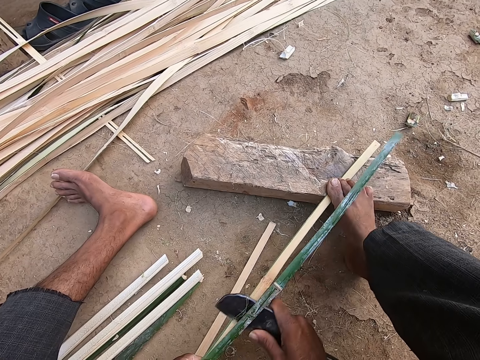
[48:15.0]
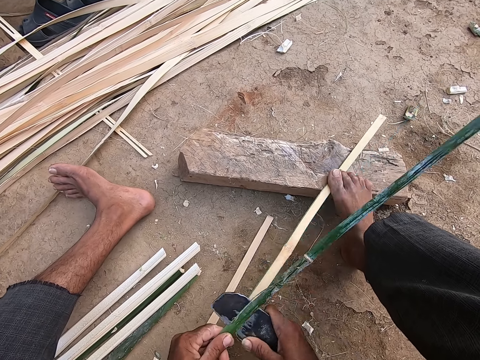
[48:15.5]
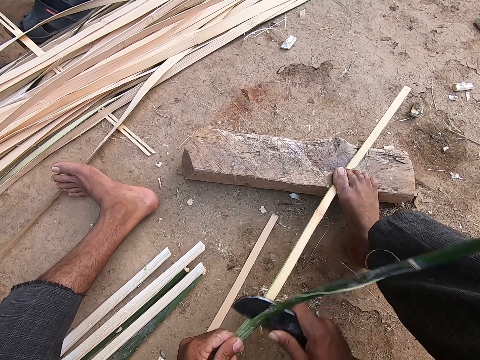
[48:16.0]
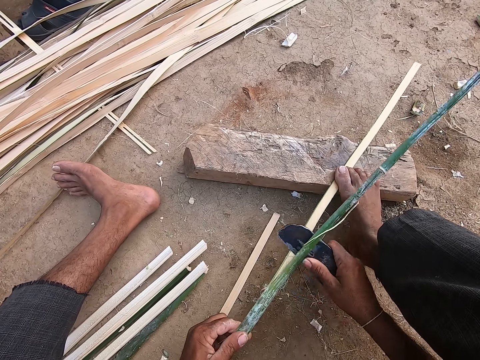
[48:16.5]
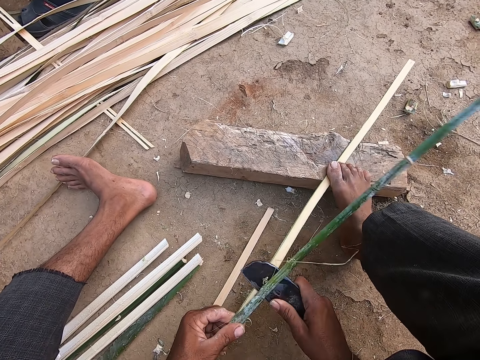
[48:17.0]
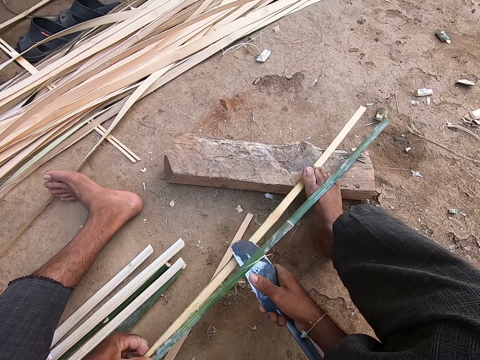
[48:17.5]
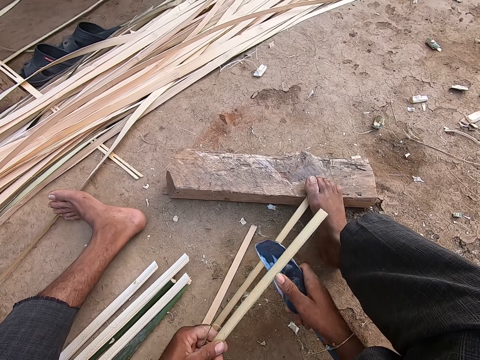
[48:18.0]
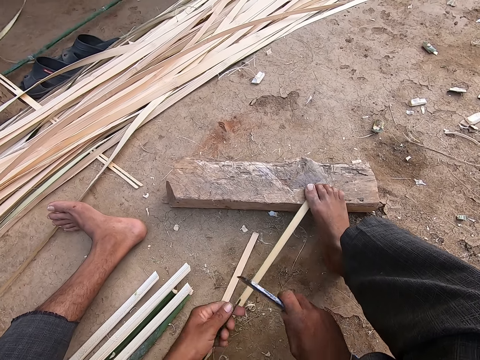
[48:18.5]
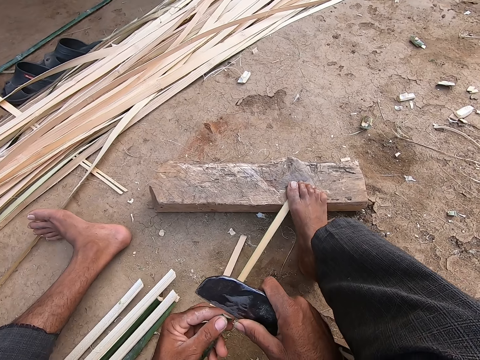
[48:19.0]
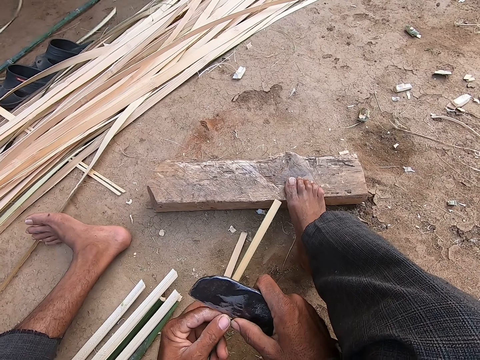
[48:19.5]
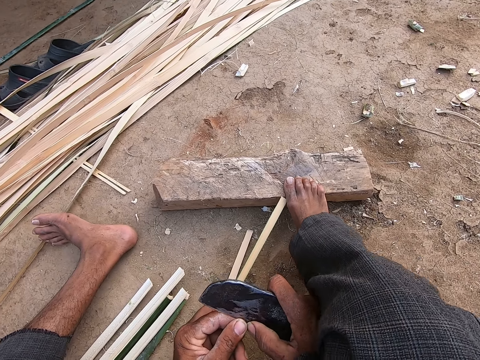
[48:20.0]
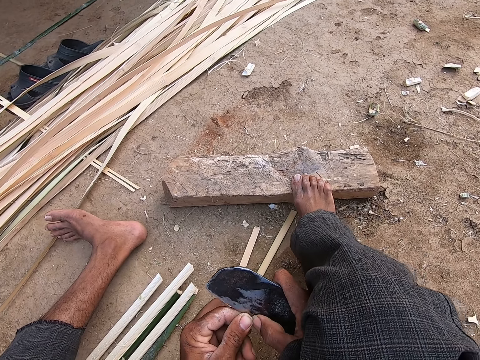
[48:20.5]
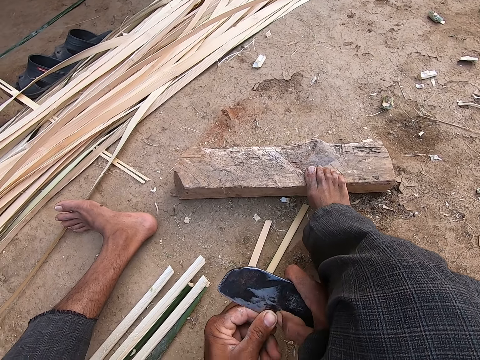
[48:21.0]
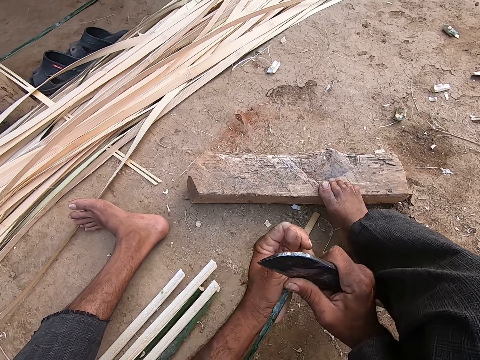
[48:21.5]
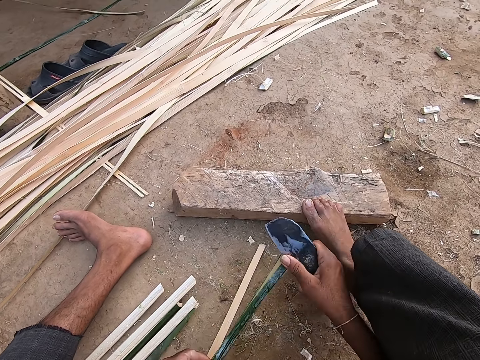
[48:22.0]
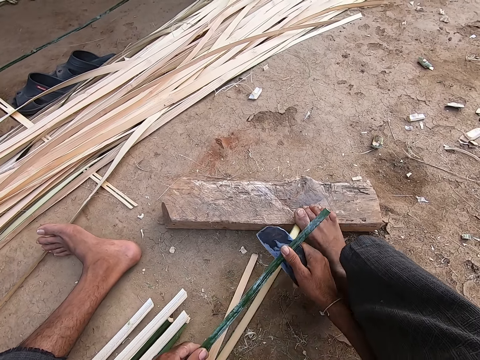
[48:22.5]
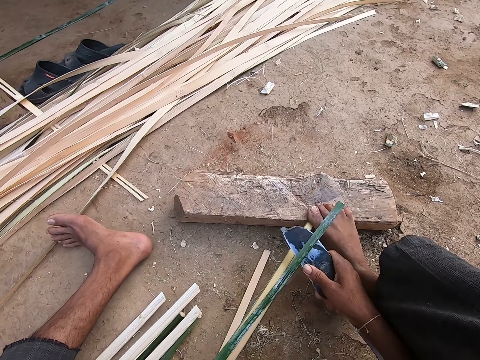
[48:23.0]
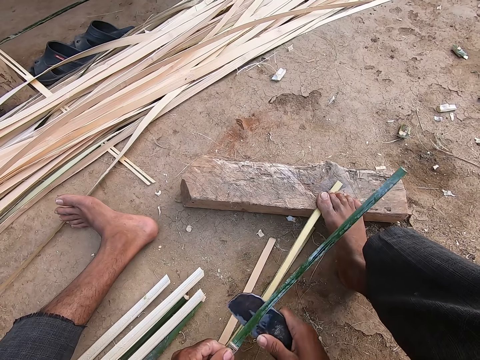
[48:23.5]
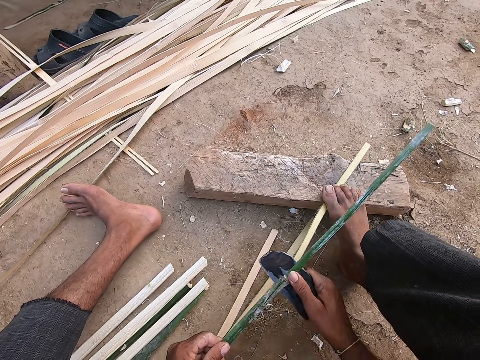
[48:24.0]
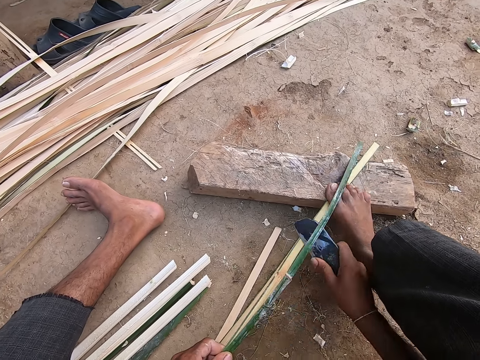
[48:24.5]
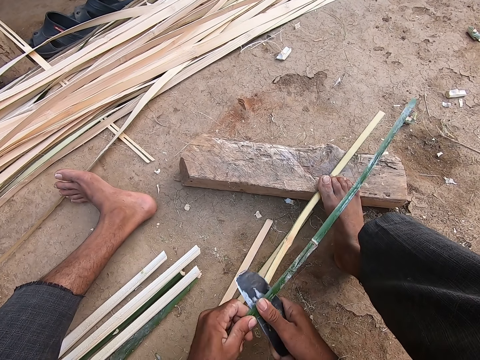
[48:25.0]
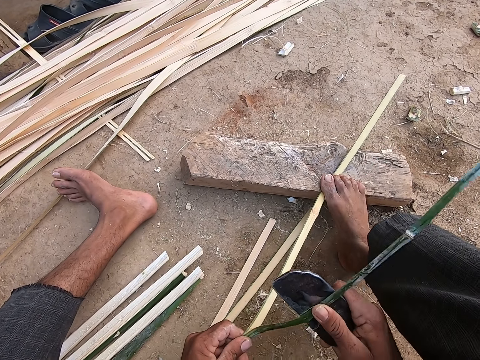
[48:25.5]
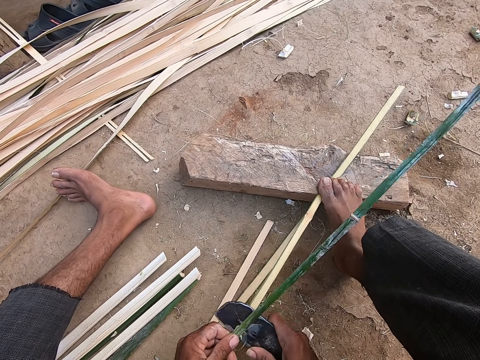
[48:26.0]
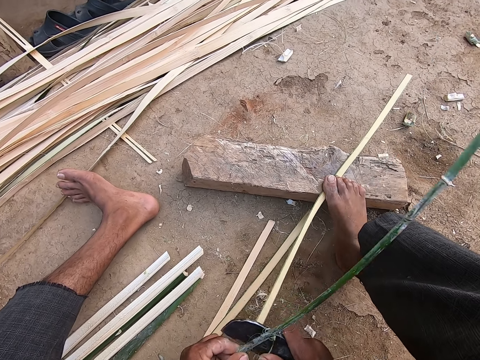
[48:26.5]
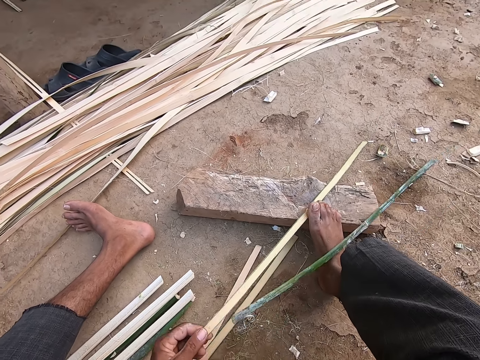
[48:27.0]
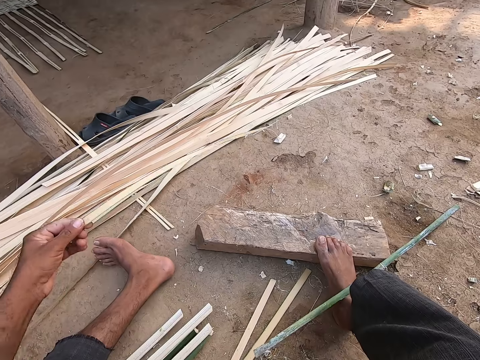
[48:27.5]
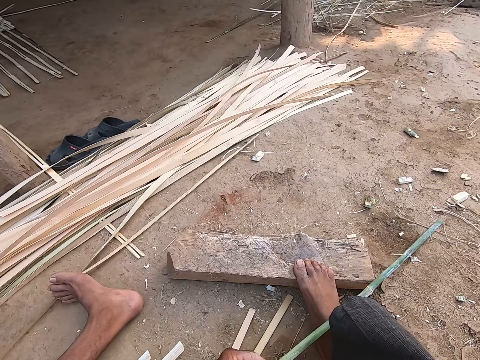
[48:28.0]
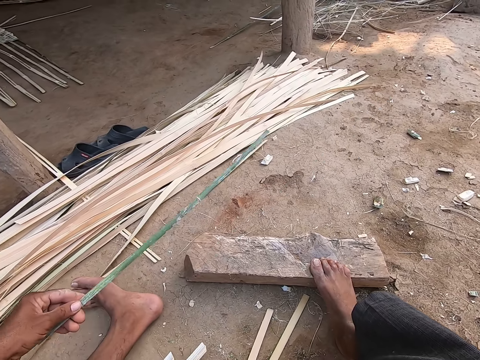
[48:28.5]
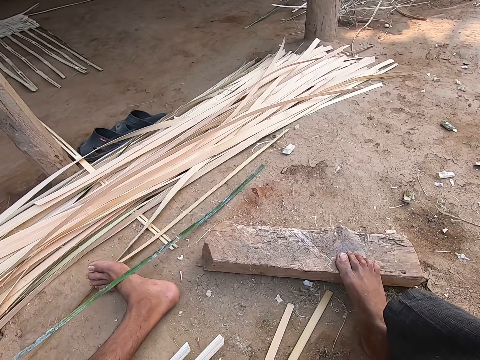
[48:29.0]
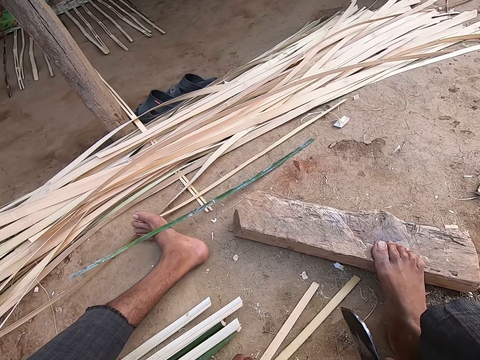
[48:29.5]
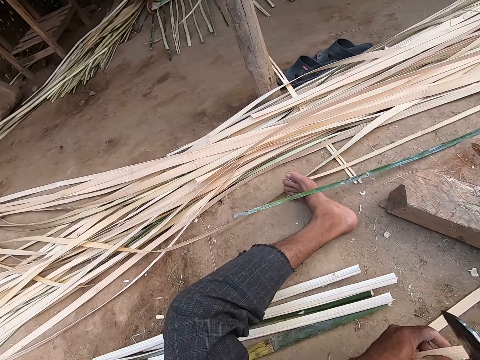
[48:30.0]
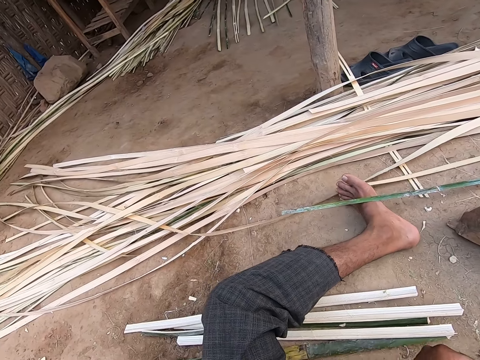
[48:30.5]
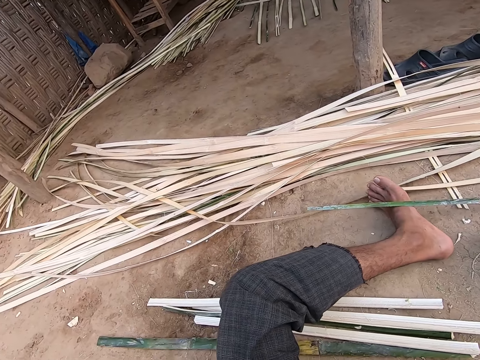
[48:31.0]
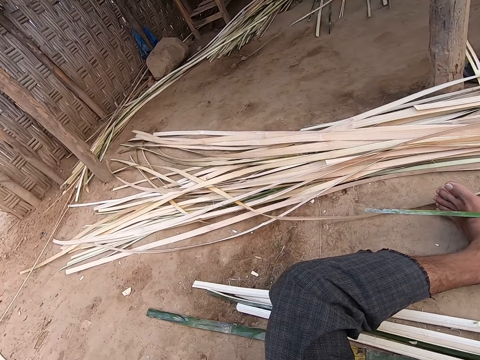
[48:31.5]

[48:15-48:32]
The camera wearer splits the bamboo strip in his left hand with the knife in his right hand. He drops the bamboo strip on the ground with his left hand. He picks up the bamboo strip from his left hand. He drops the bamboo strip on his left leg with his left hand. He picks up a bamboo strip from the ground with his left hand.

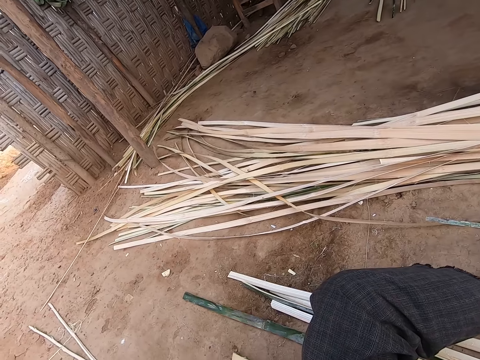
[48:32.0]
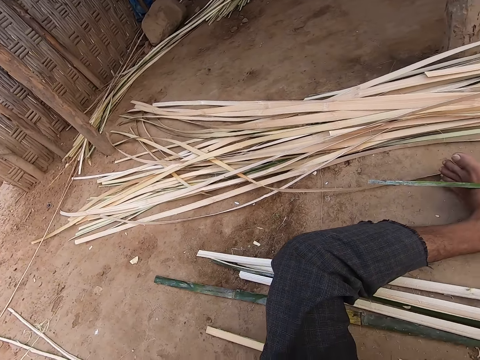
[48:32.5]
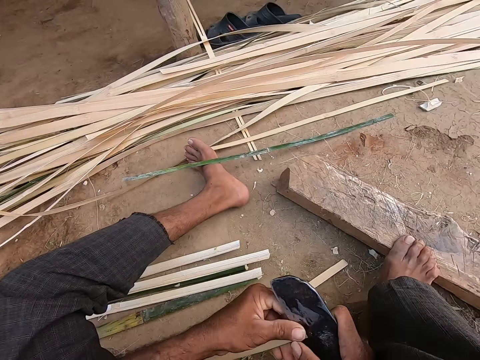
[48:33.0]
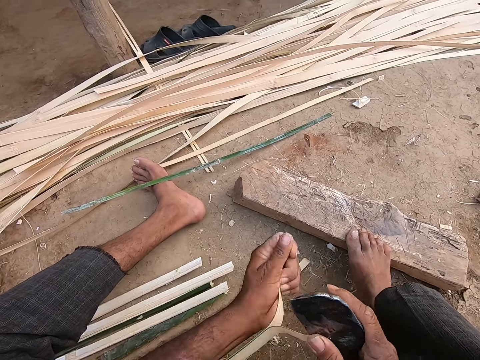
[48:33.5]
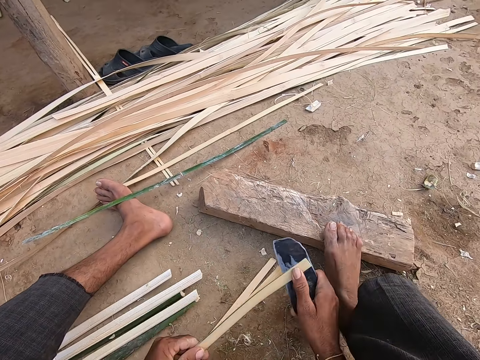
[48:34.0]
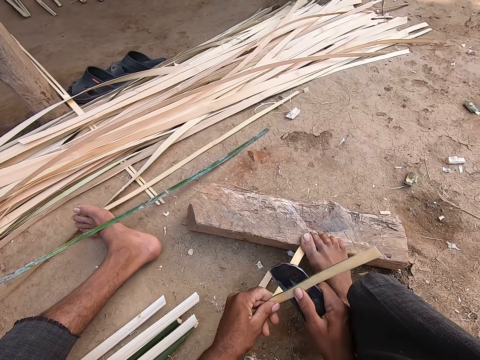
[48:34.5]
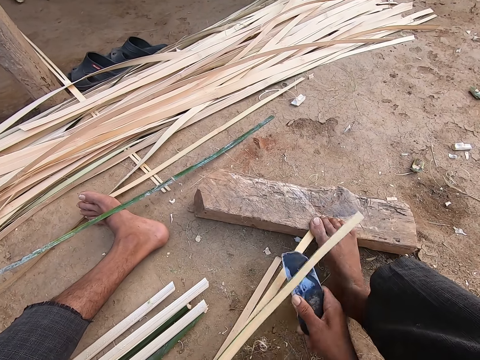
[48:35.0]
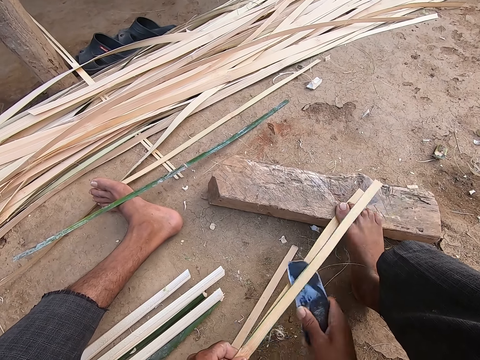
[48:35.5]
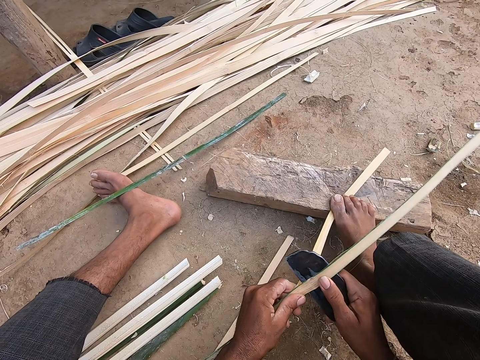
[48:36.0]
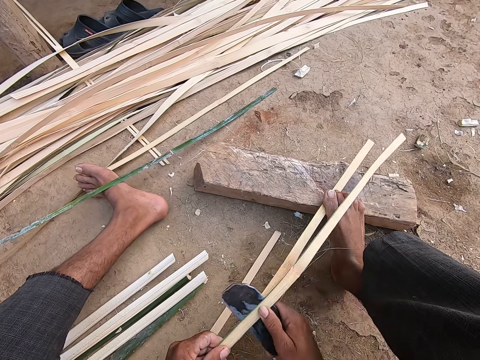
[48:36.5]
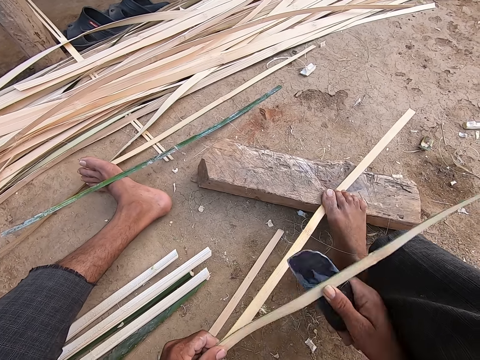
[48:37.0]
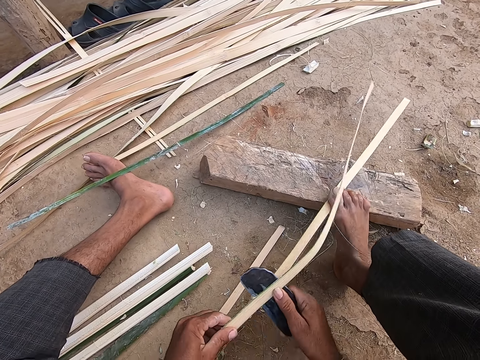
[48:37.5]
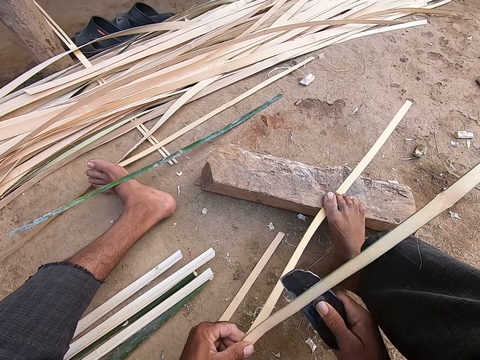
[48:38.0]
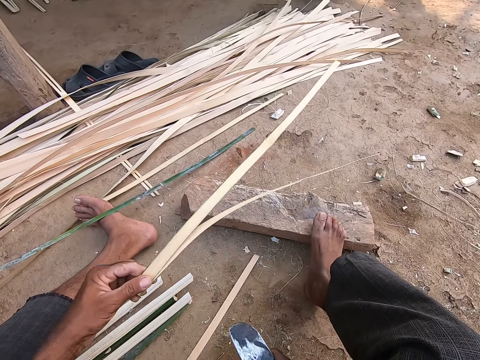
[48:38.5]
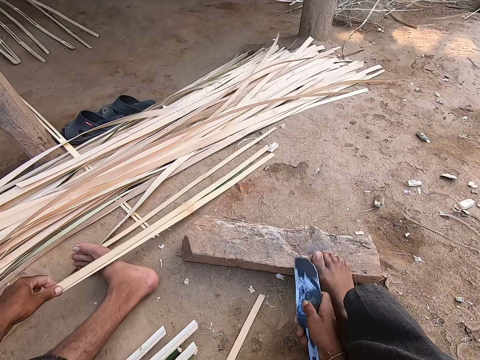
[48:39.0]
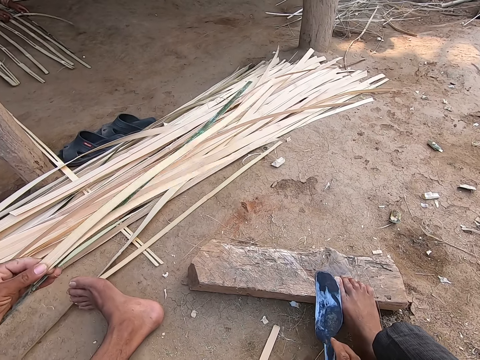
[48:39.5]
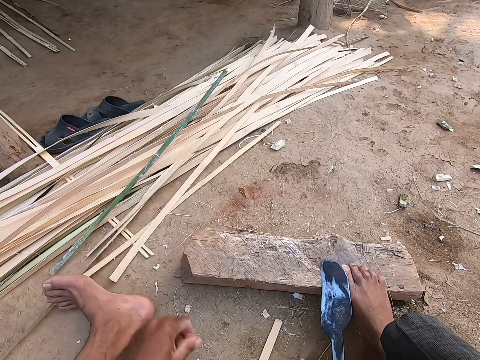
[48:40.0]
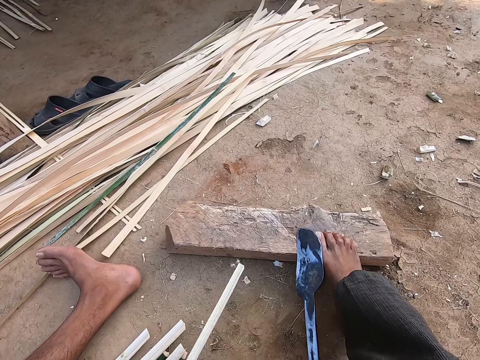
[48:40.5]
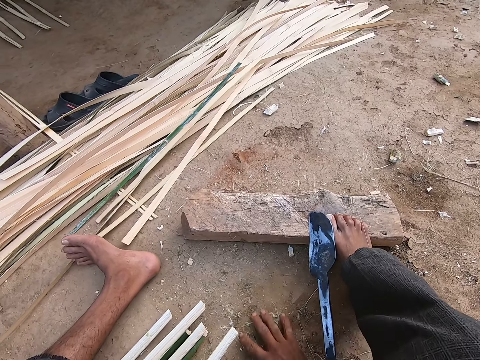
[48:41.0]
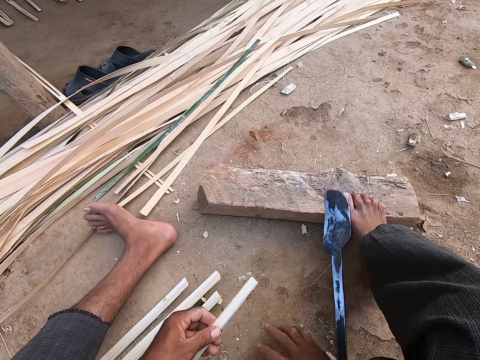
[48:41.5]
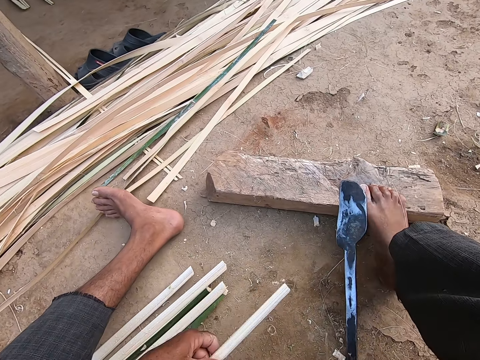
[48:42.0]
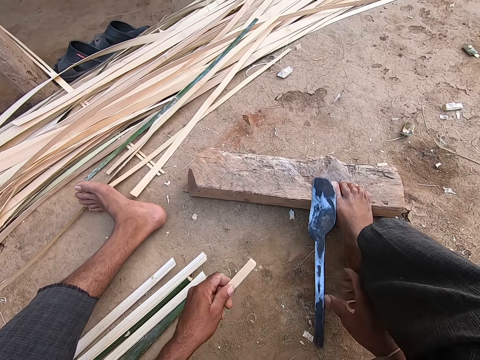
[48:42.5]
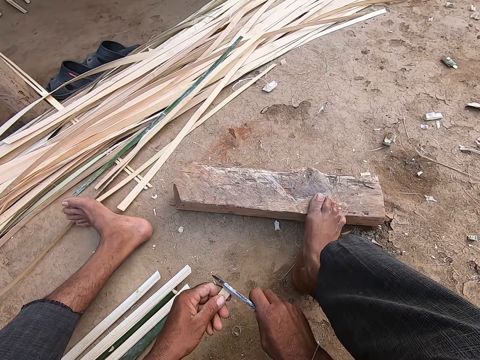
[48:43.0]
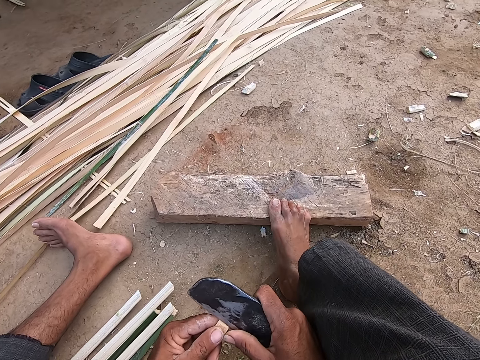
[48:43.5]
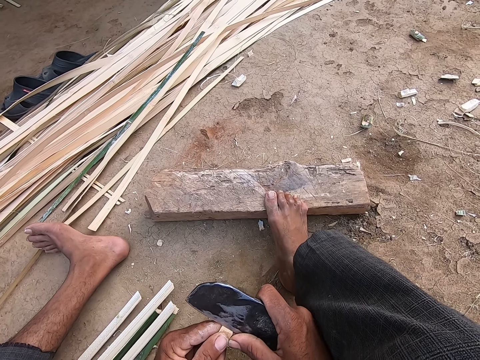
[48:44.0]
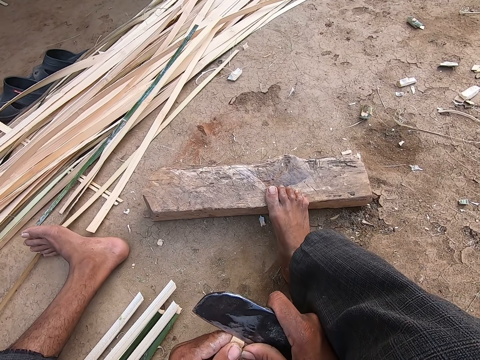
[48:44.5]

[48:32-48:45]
The camera wearer splits the bamboo strip in his left hand with the knife in his right hand. He peels the stick with the knife. He pulls the knife off the wood and puts the knife on the wood plank. He drops the bamboo strips on the ground with his left hand. He rubs his right hand on the ground. He grabs a bamboo strip from the ground with his left hand. He pulls the stick peel aside. He picks up the knife. He splits the bamboo strip in his left hand with the knife in his right hand.
